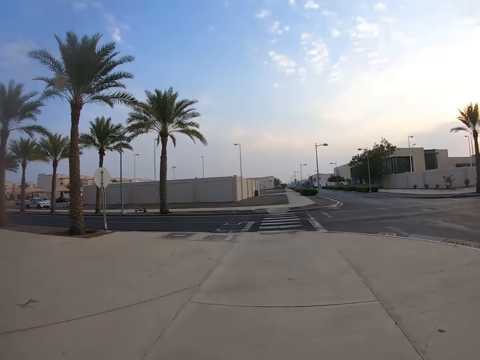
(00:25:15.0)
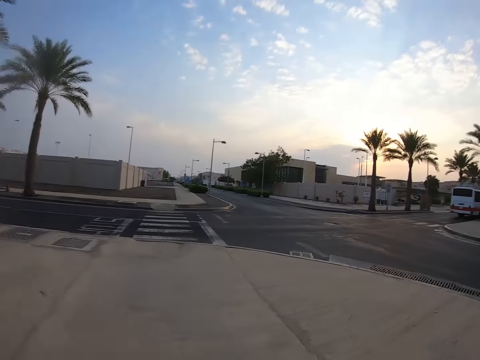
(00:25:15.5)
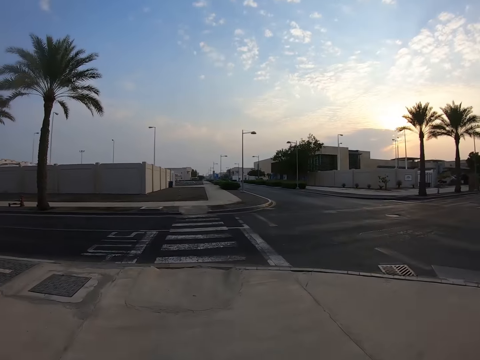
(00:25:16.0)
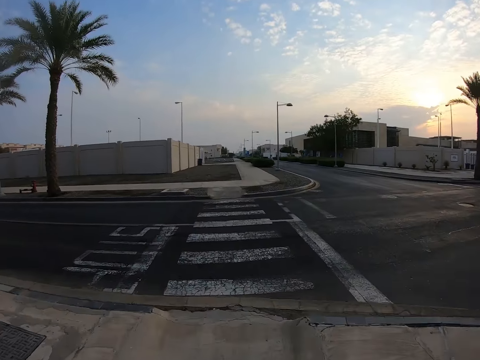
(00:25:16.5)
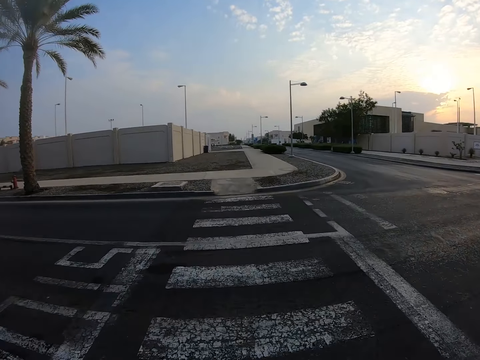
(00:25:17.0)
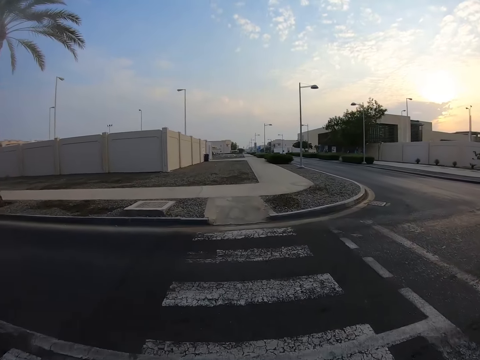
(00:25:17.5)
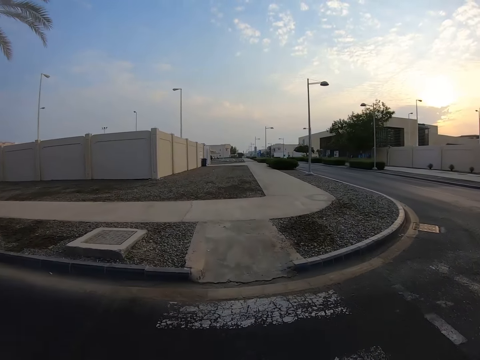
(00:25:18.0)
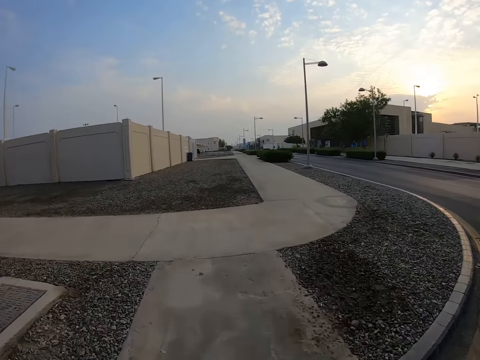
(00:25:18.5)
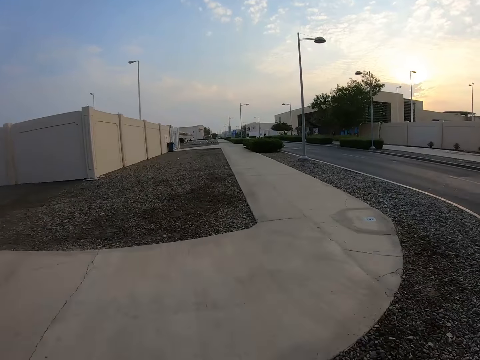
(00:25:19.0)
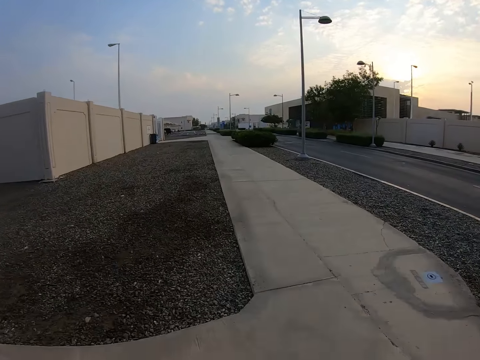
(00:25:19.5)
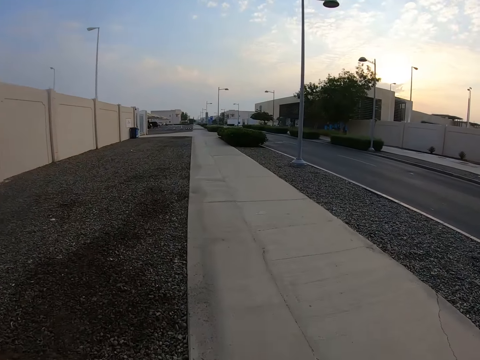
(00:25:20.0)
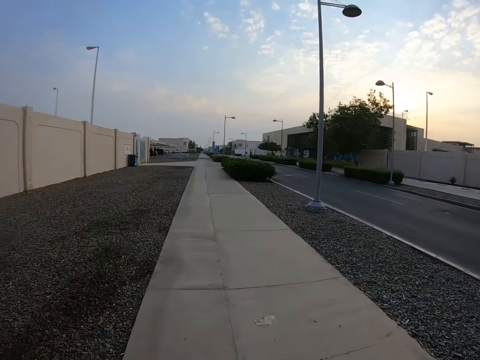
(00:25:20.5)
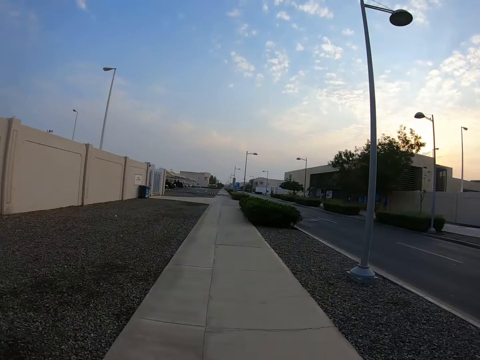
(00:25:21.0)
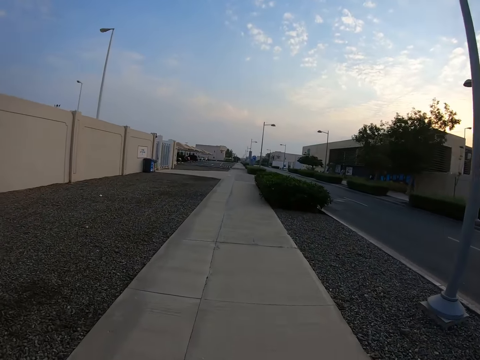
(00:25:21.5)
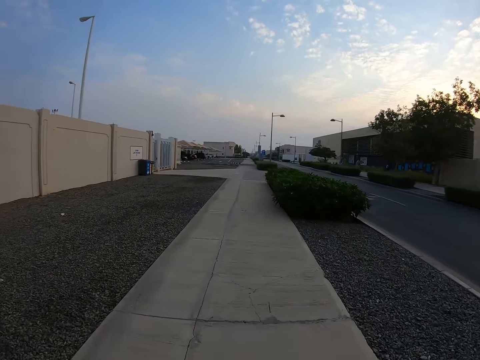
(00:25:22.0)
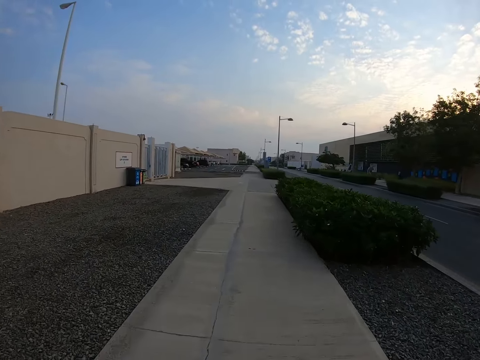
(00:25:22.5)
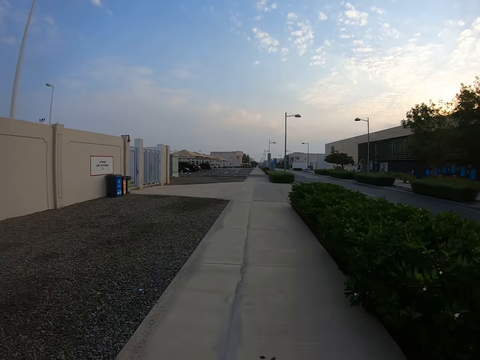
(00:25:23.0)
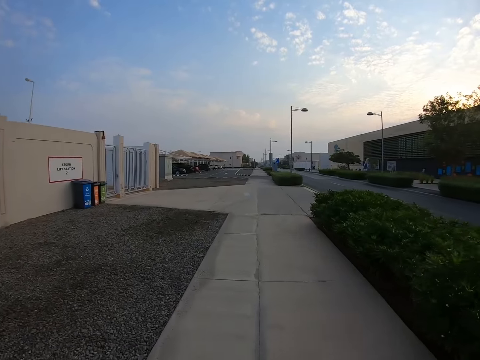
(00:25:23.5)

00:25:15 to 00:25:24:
The camera wearer crosses the road. They ride on the sidewalk.

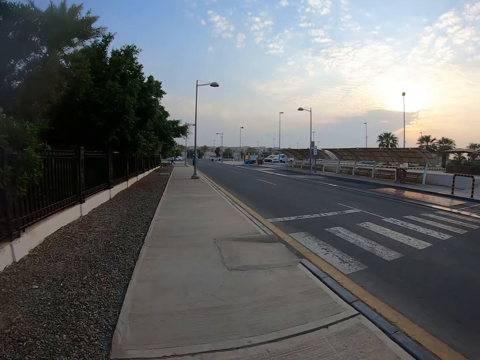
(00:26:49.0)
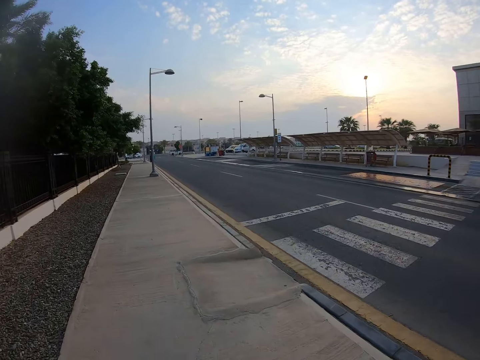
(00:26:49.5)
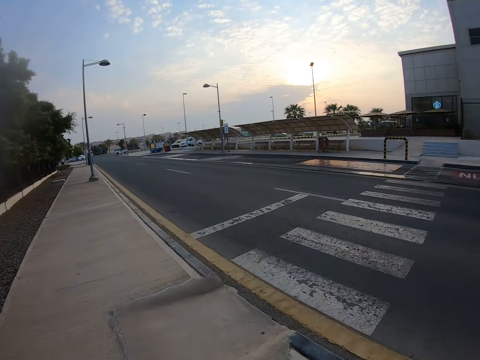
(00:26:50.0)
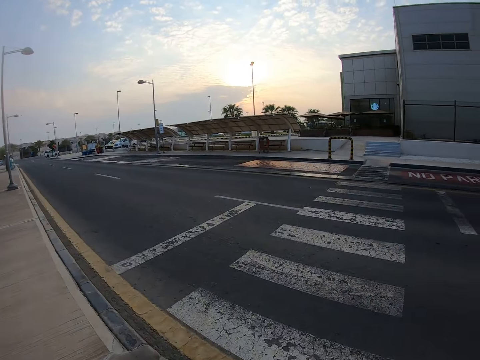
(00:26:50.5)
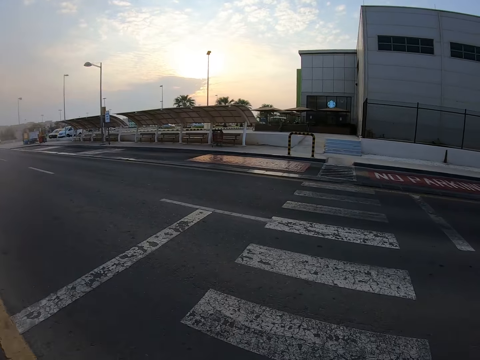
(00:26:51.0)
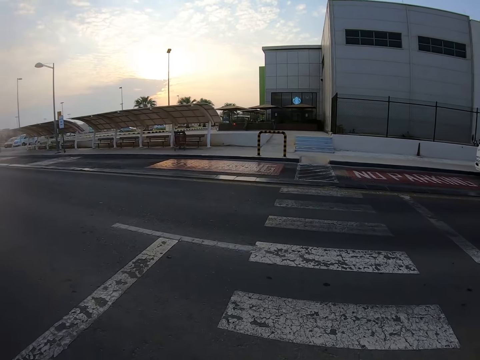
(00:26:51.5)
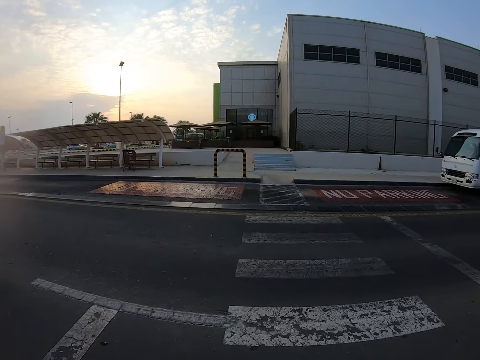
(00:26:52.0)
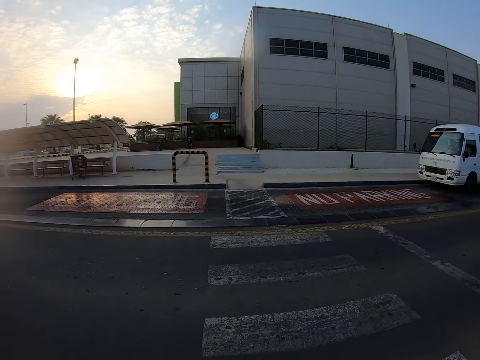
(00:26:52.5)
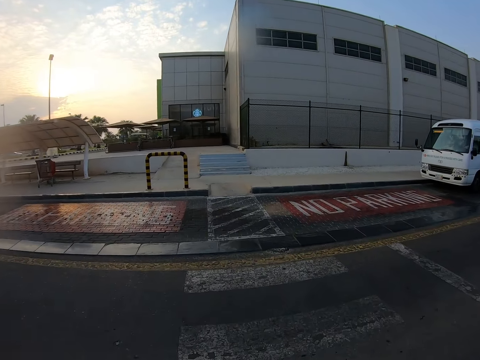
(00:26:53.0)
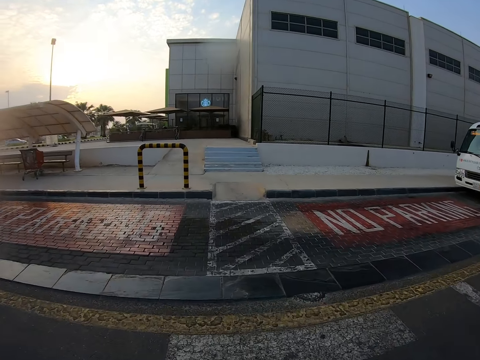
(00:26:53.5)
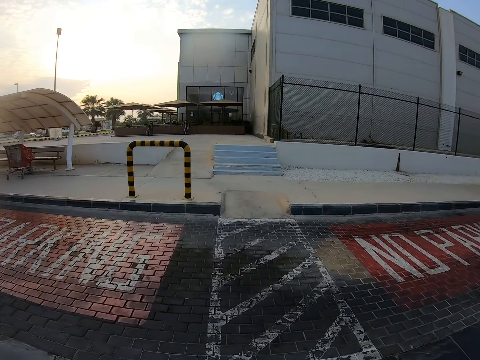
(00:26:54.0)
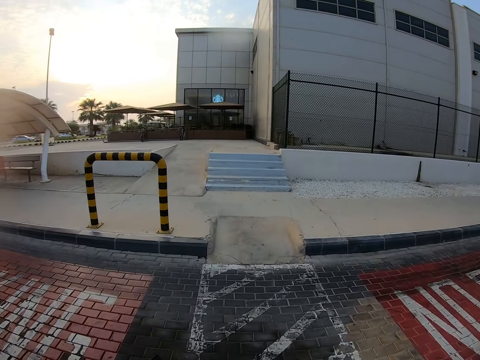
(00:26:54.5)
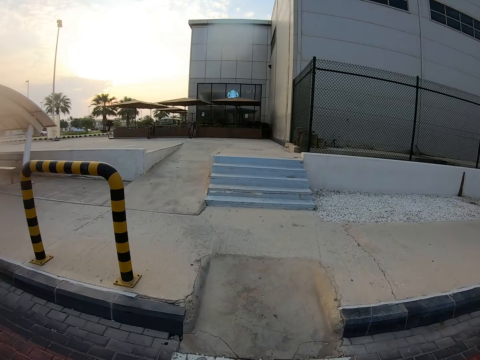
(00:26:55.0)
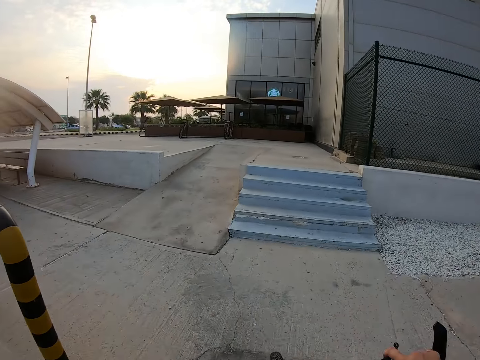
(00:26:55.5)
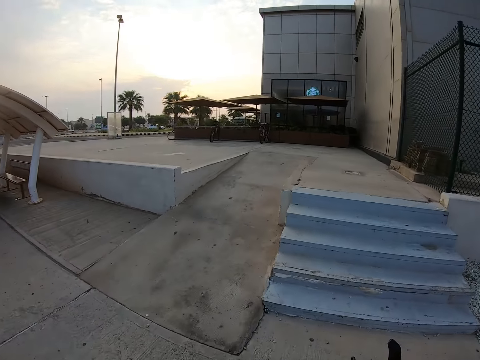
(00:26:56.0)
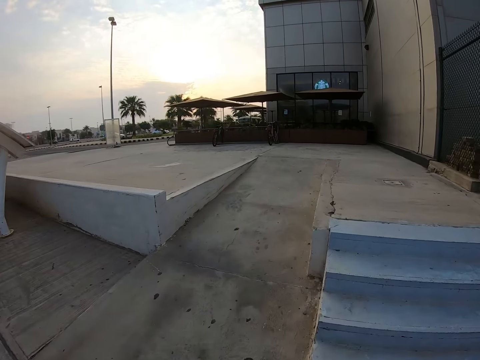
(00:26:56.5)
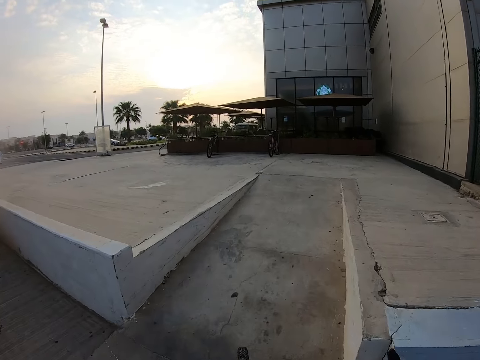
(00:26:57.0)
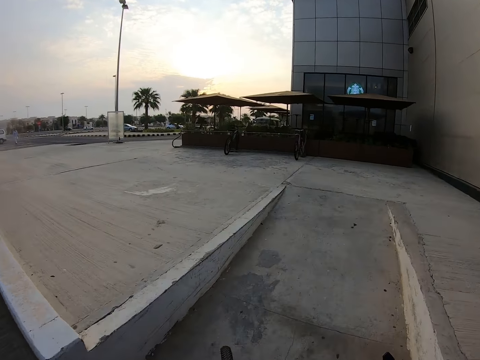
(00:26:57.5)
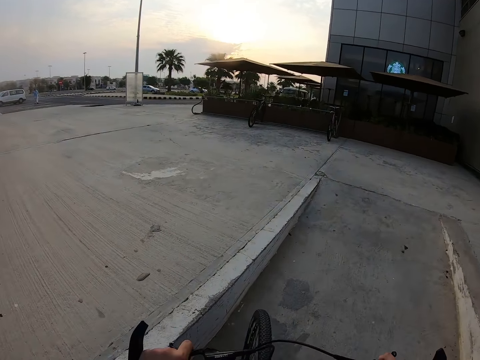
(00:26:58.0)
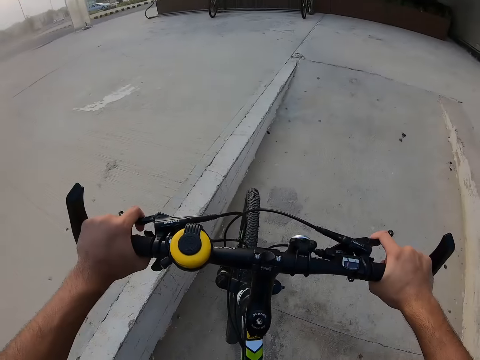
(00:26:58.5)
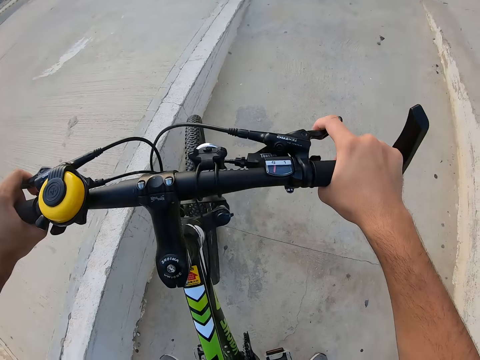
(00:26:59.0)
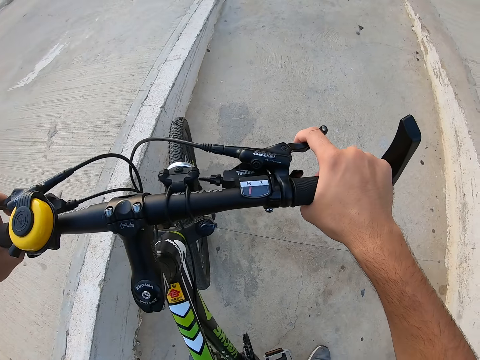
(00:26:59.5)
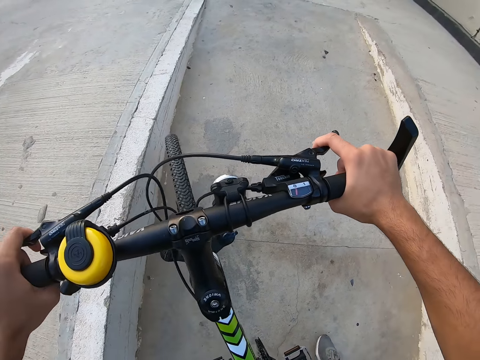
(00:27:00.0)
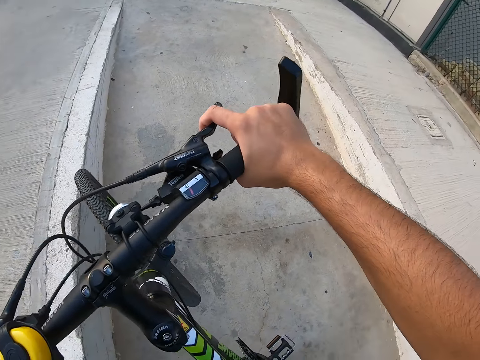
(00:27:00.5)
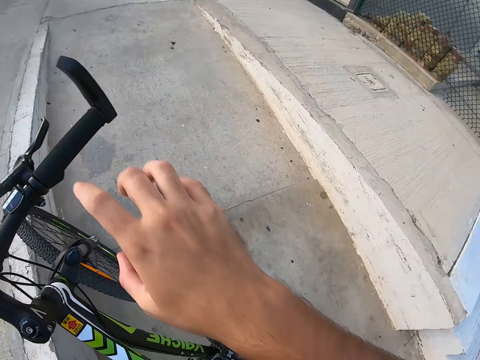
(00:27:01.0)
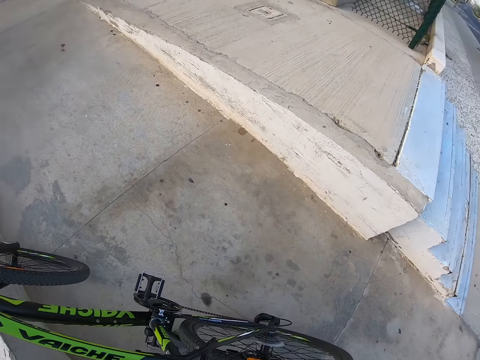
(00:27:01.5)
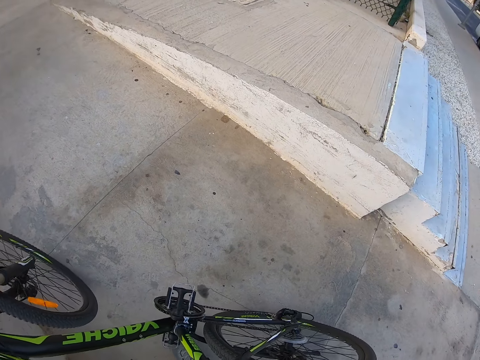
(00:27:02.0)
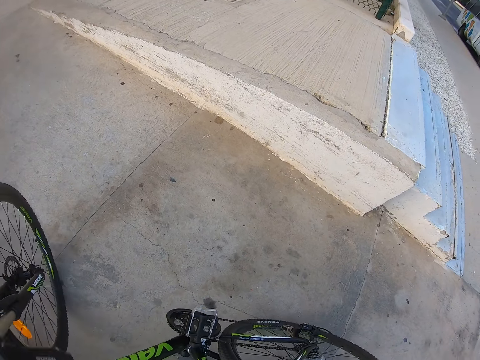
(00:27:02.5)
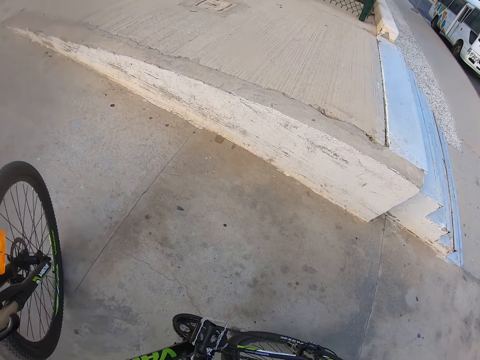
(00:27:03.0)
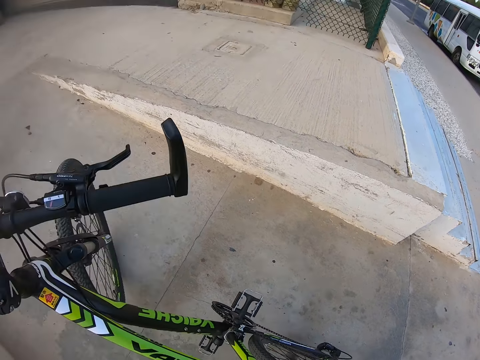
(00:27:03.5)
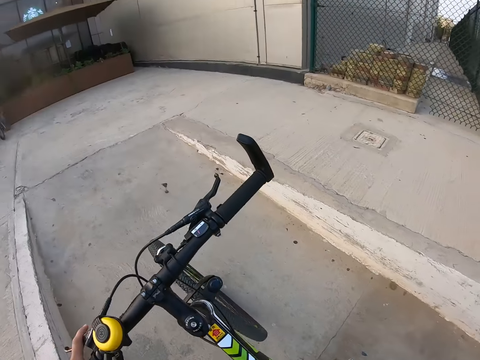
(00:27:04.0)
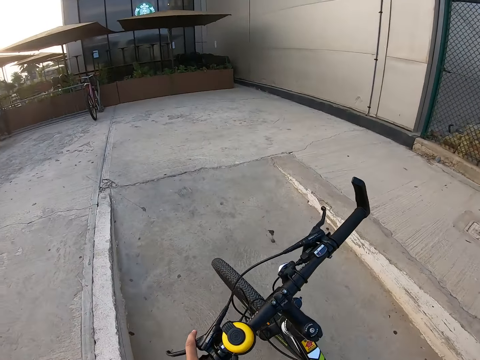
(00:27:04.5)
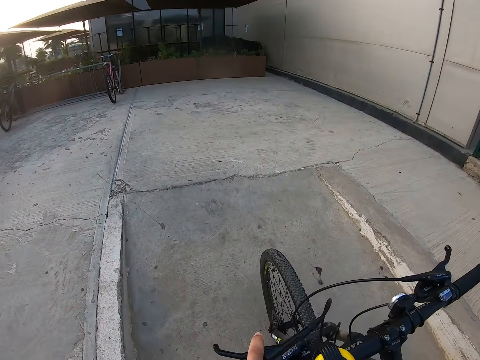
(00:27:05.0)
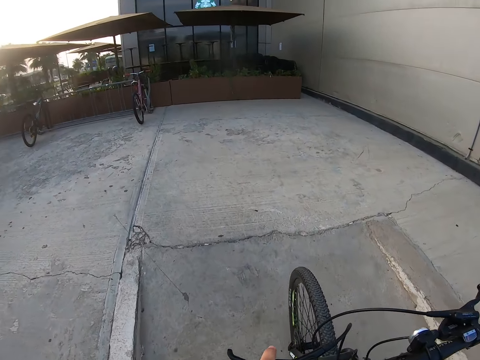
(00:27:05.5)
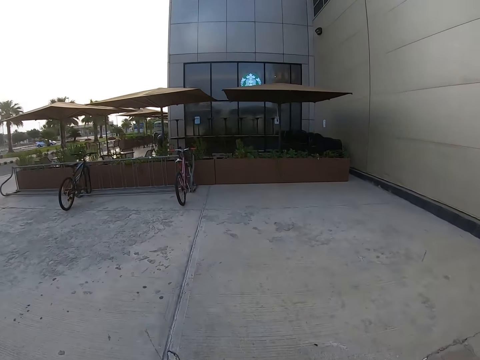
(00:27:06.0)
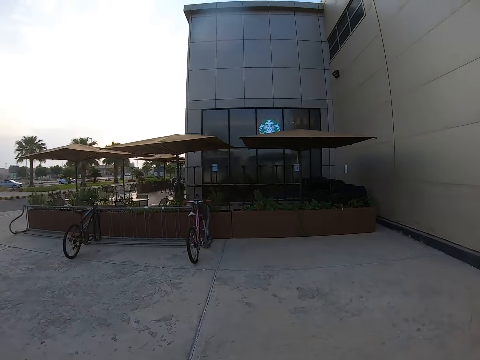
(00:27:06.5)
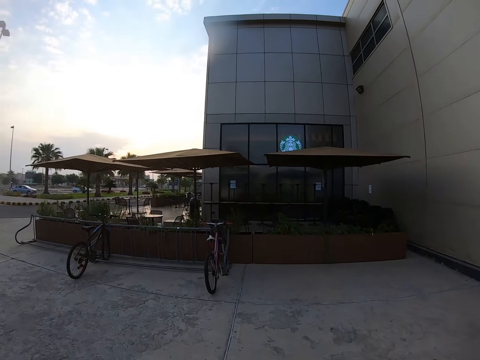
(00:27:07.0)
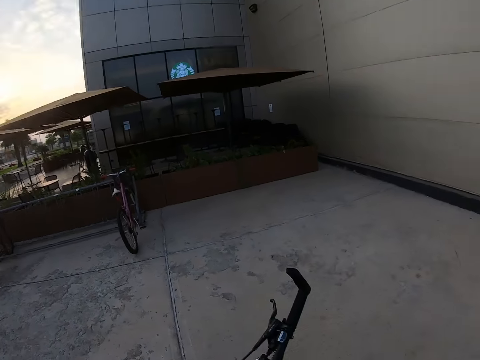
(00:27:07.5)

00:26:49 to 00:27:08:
The camera wearer crosses the road. They stop, look around, and move out of the bicycle. They push the bicycle.
